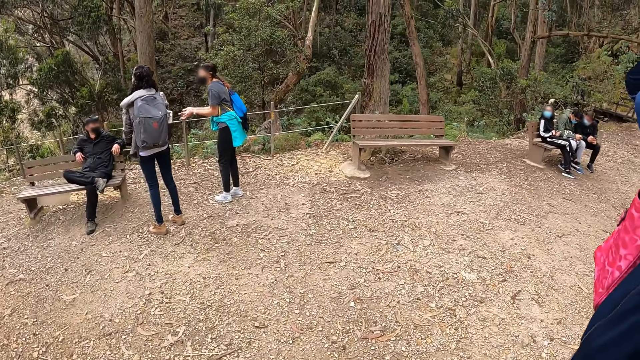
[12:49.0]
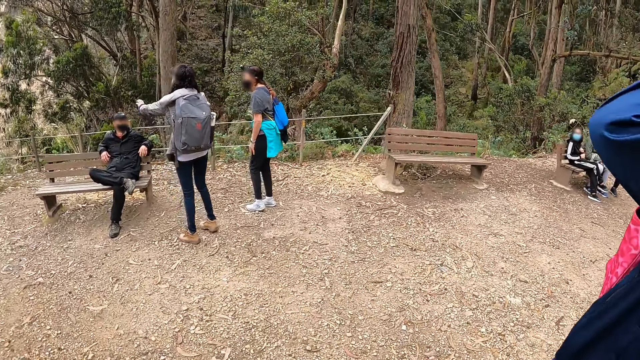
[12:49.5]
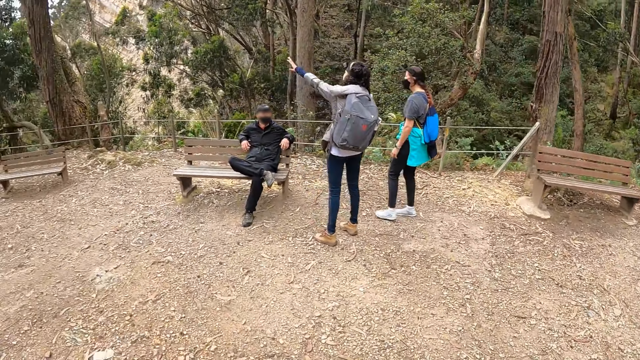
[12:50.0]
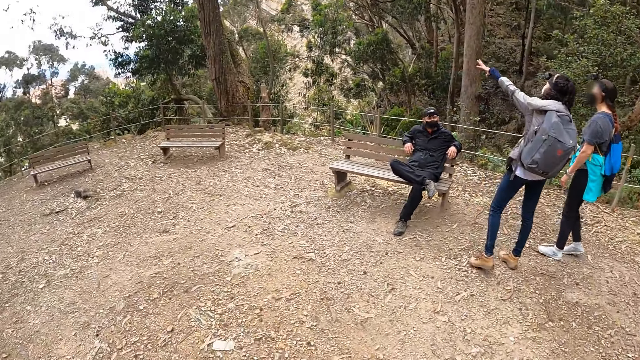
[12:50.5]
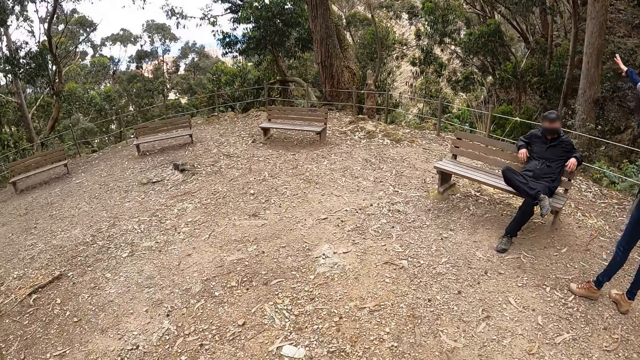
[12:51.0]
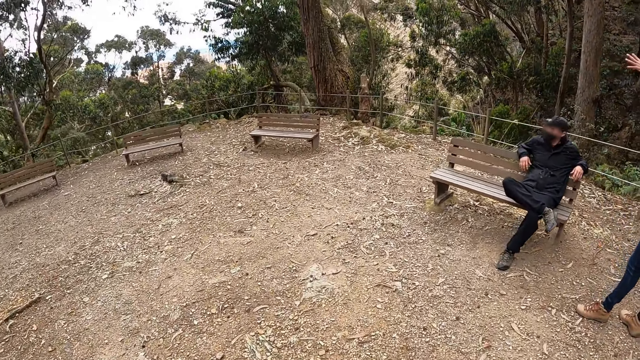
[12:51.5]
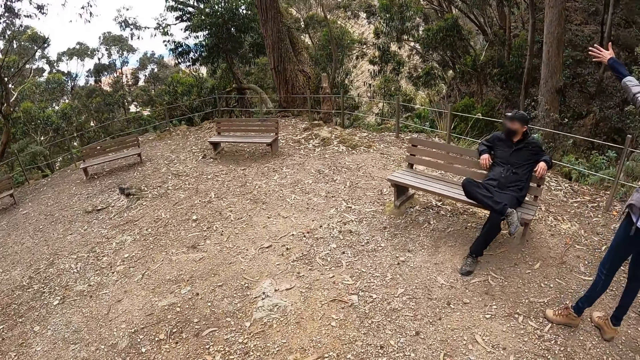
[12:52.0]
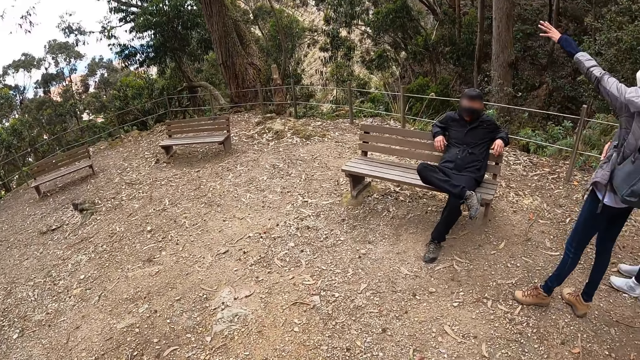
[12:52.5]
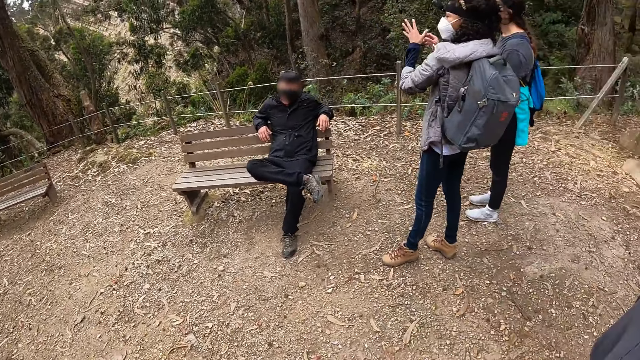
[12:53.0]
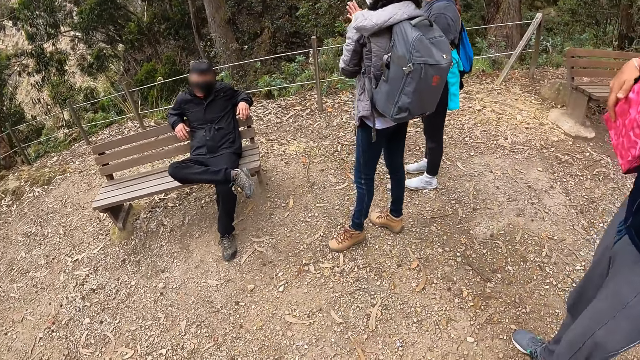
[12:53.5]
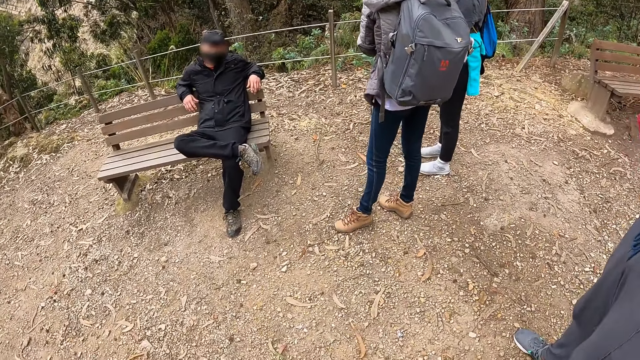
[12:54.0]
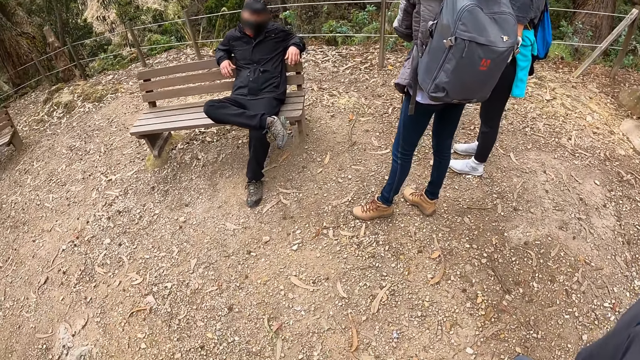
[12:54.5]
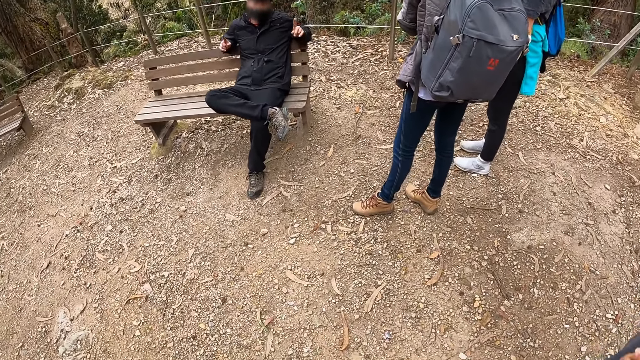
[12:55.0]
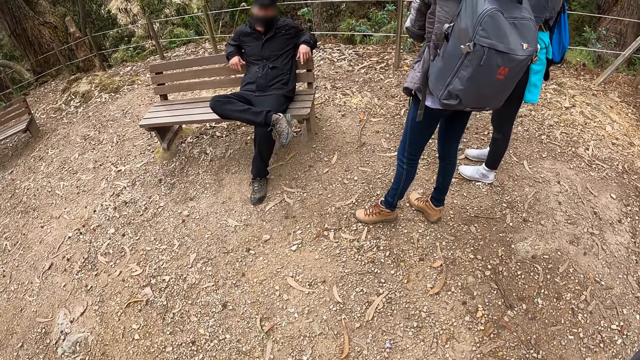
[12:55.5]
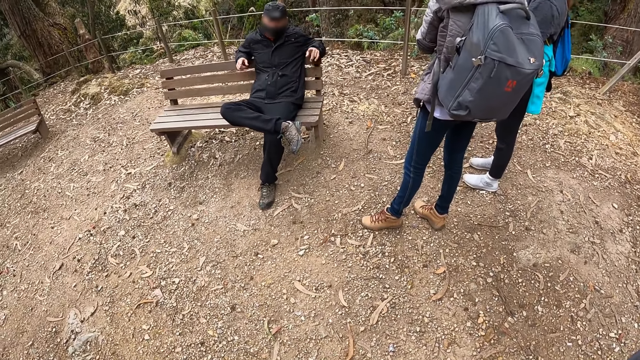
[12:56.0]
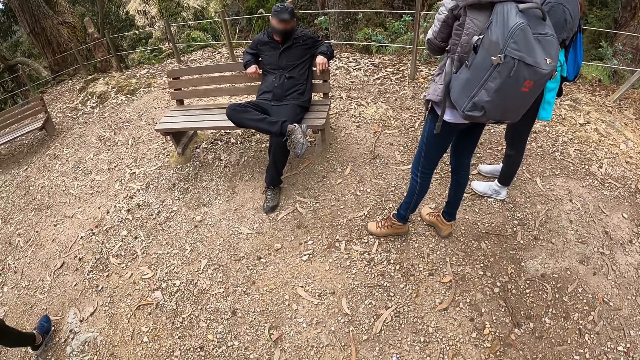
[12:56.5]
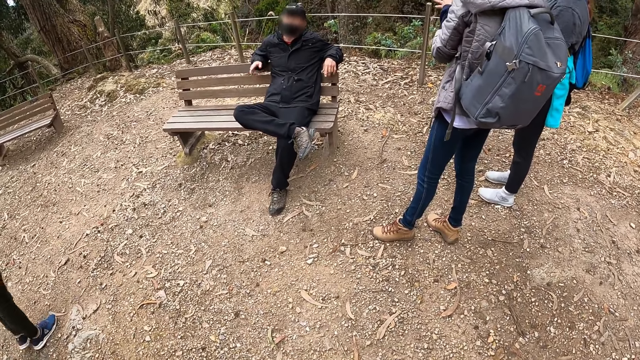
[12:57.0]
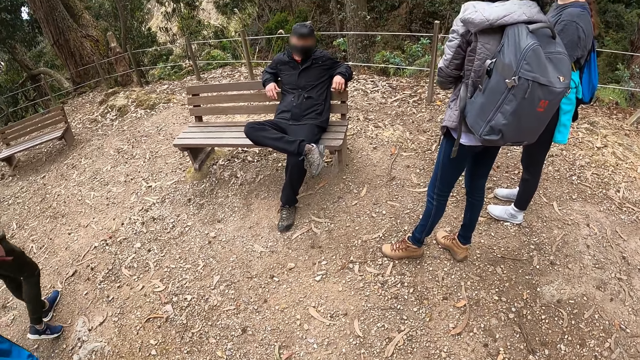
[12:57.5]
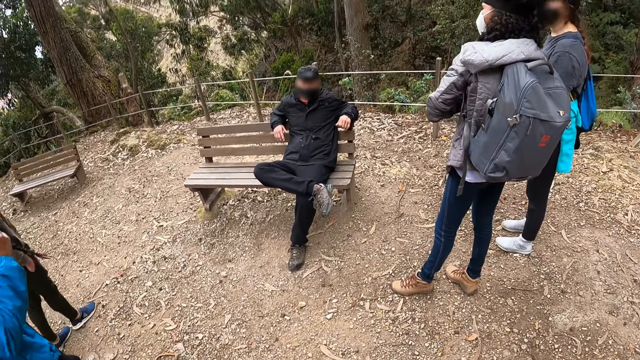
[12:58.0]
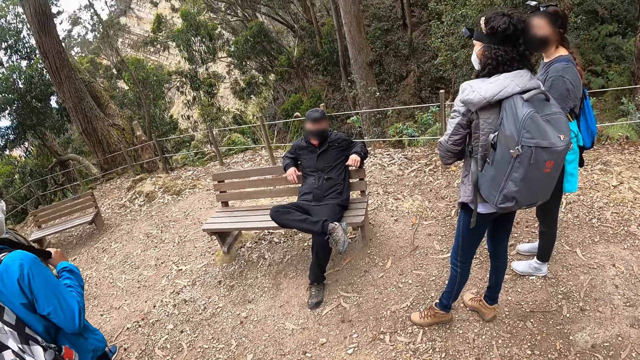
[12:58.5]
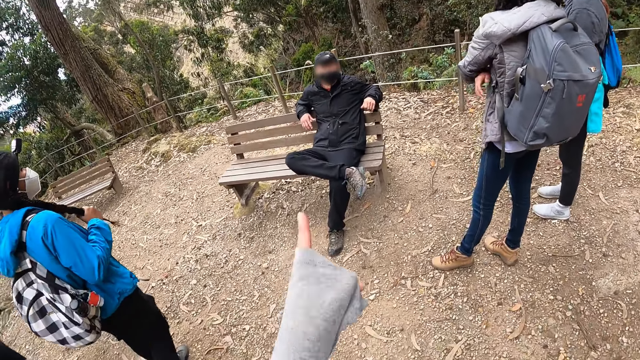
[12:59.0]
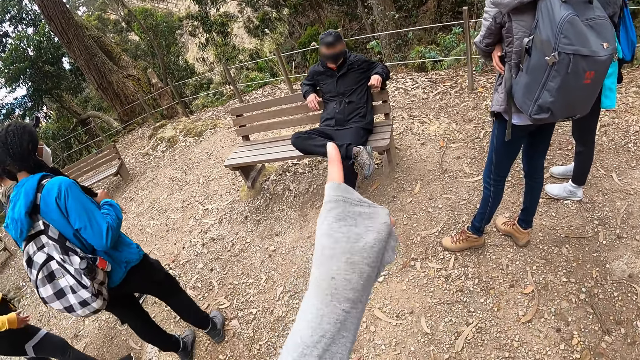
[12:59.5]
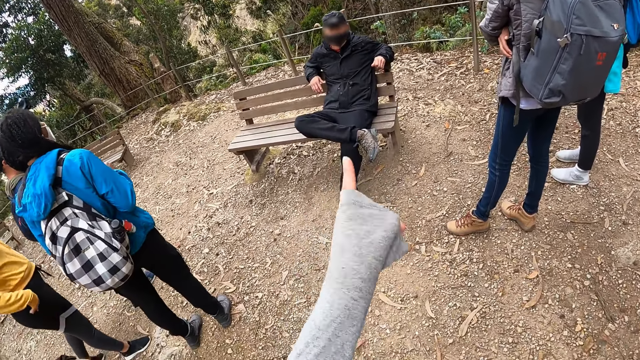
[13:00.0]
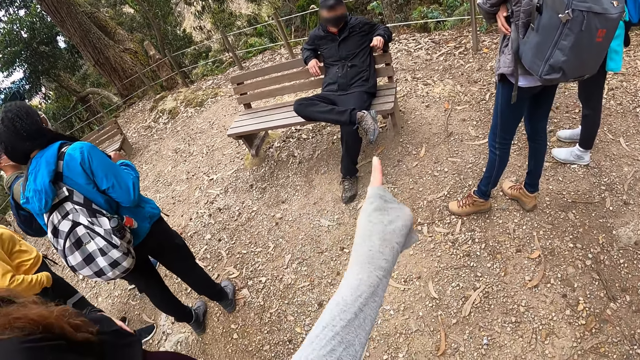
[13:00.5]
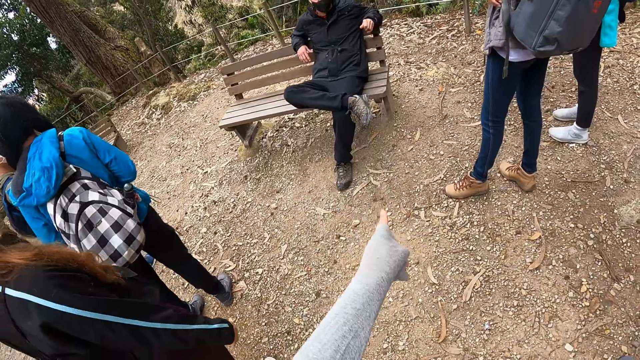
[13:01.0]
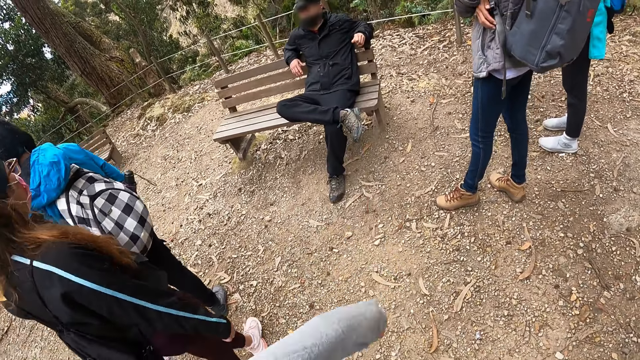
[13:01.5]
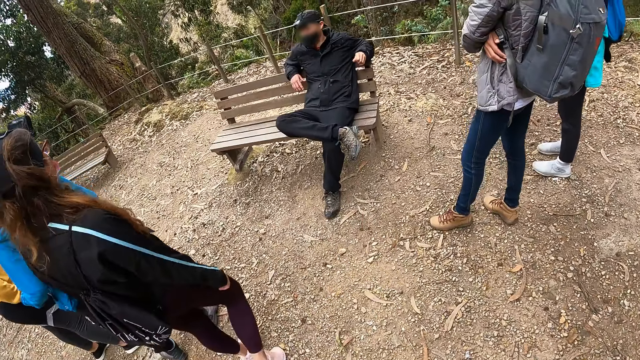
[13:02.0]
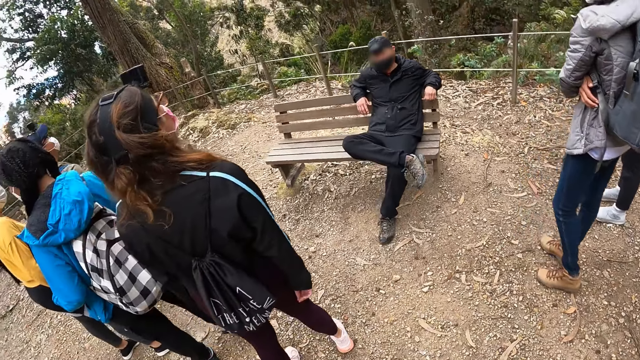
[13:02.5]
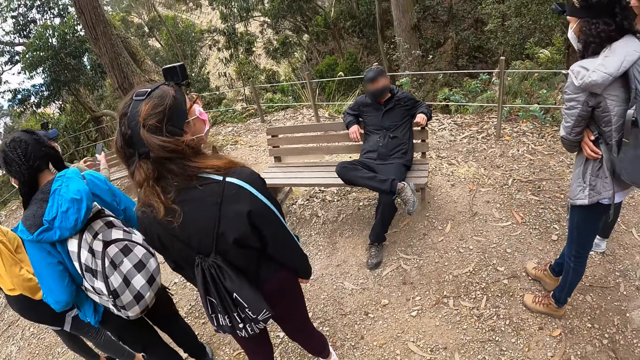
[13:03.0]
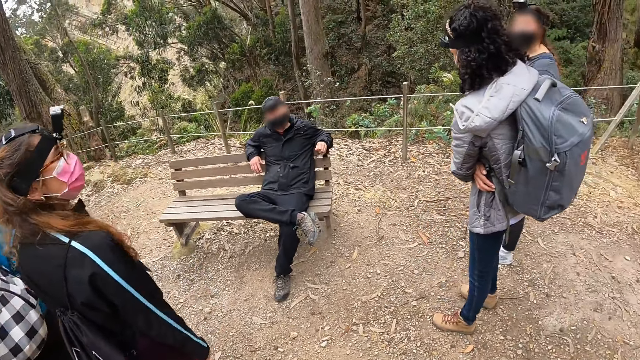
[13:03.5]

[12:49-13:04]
The camera wearer moves her hand. She interacts with a woman, another woman, a man and another man.

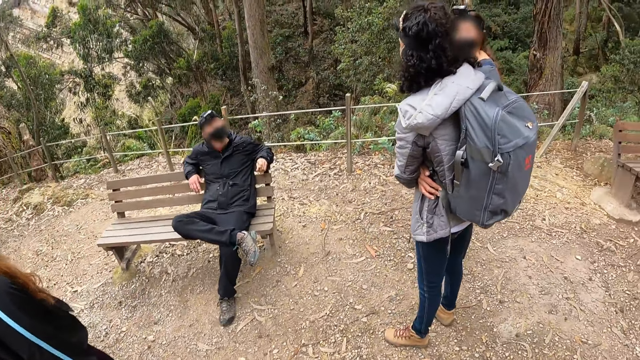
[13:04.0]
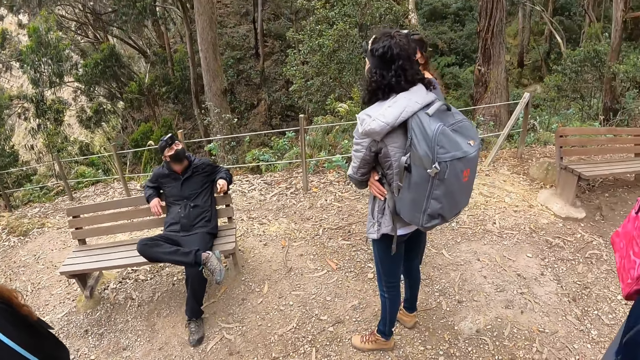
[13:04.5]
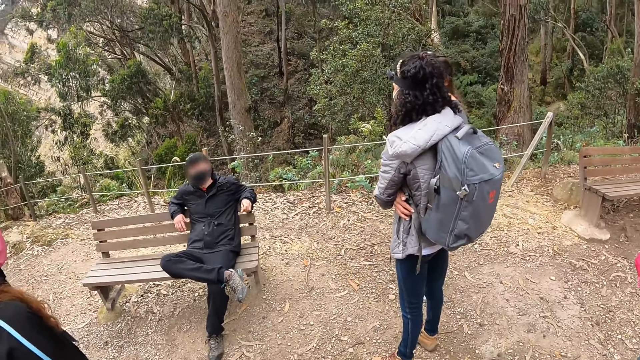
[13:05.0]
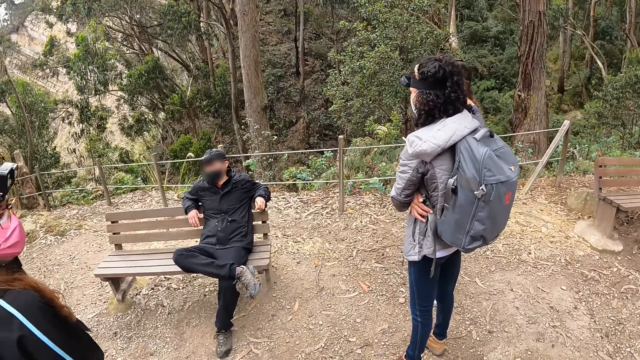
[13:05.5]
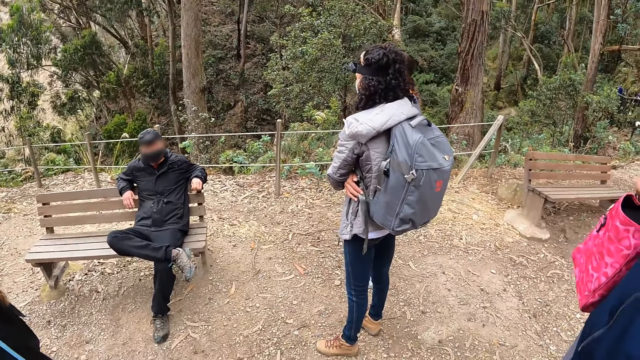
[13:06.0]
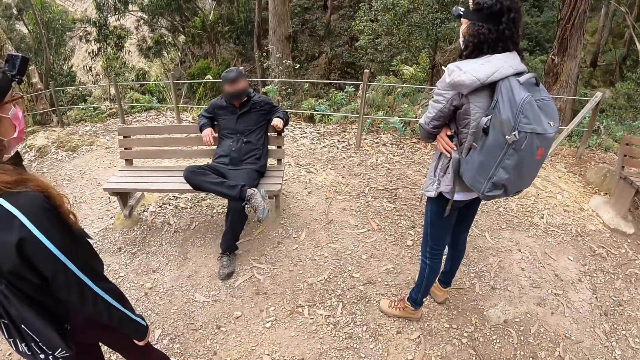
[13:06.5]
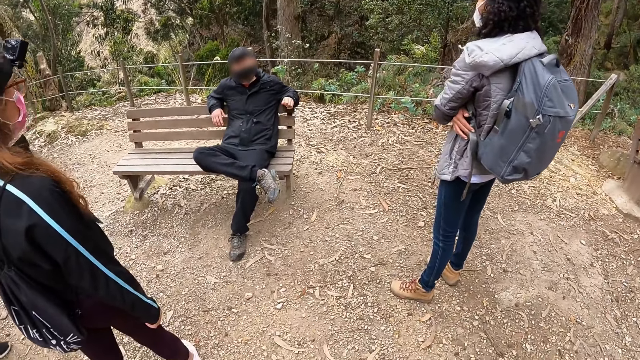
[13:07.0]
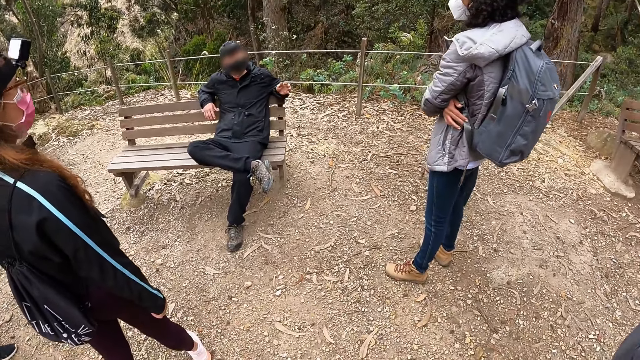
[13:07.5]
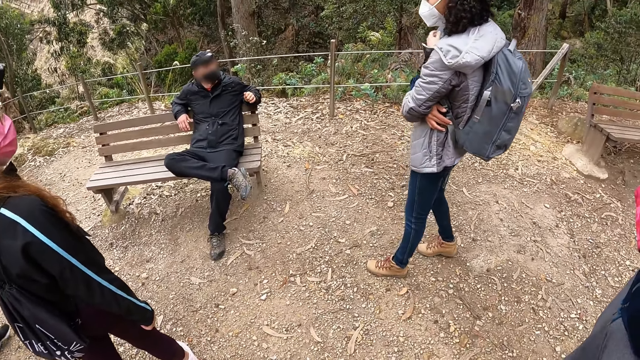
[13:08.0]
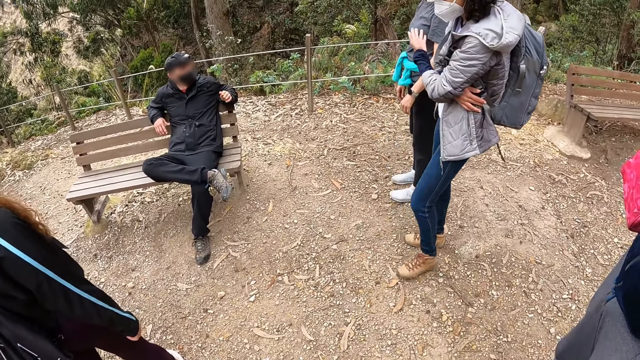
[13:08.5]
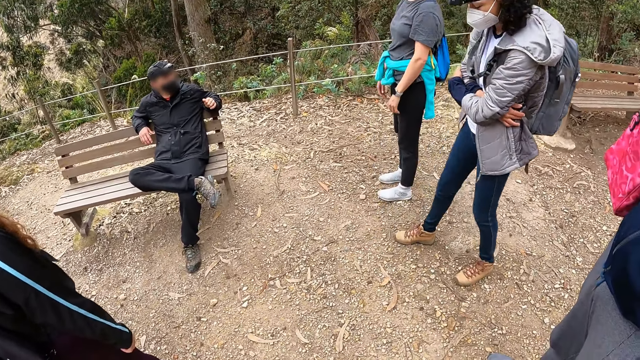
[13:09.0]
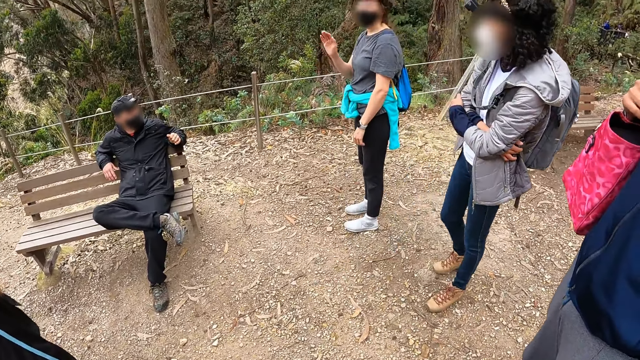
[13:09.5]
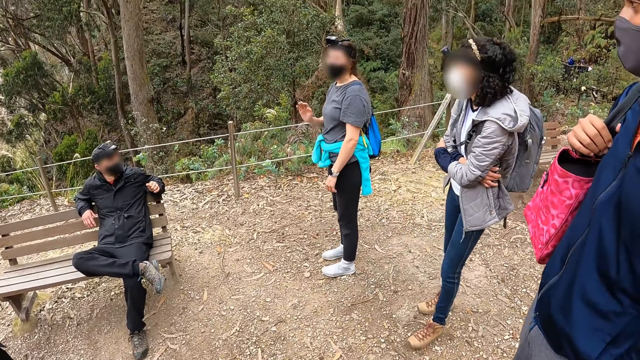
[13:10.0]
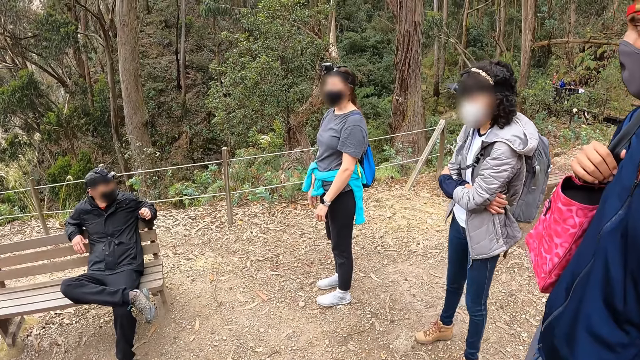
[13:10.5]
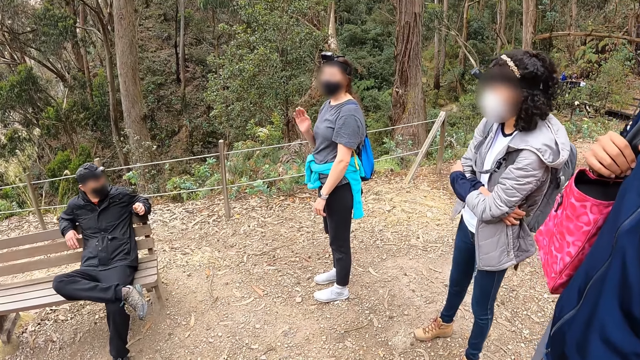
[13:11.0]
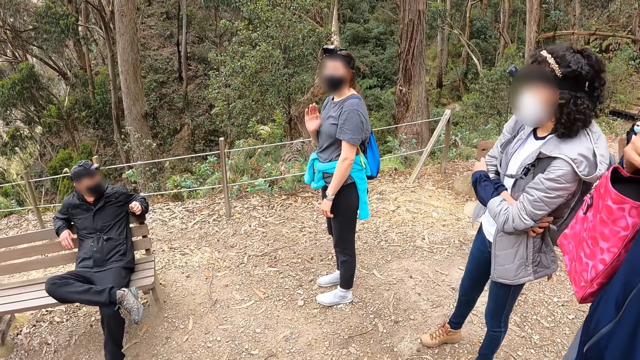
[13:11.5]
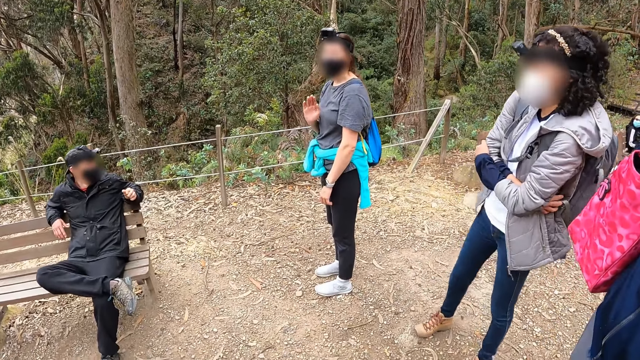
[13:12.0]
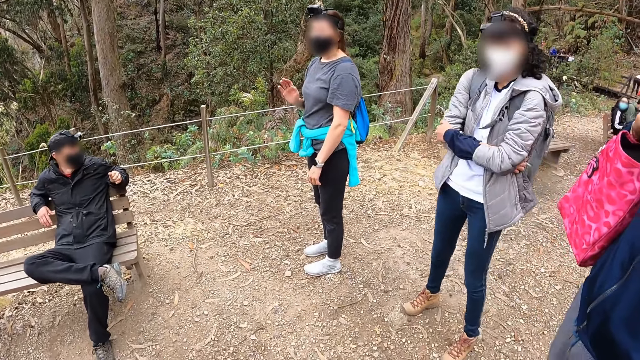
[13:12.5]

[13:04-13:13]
A man sits on the bench. A lady moves her hand. Another lady stands beside another man. The other man stands beside the camera wearer.
